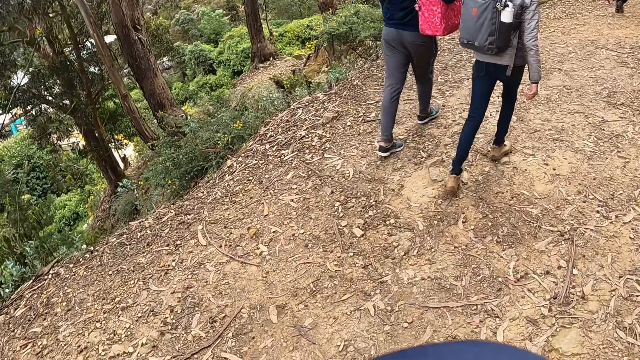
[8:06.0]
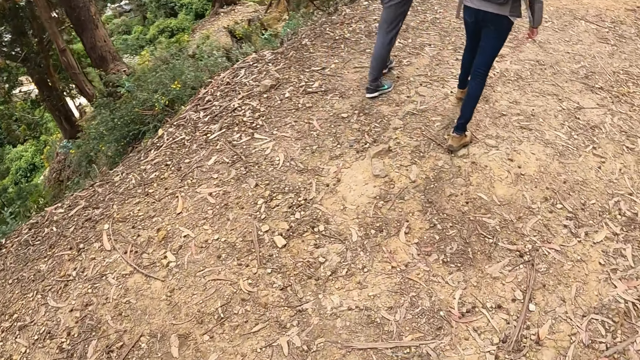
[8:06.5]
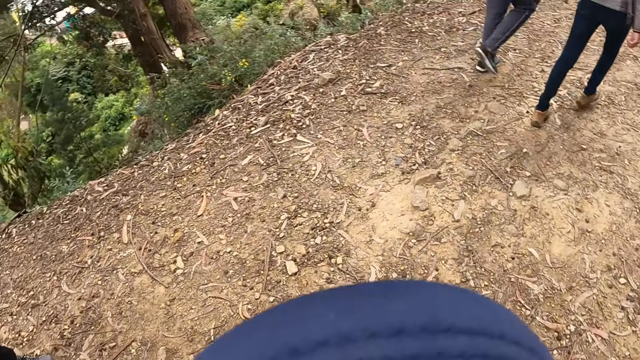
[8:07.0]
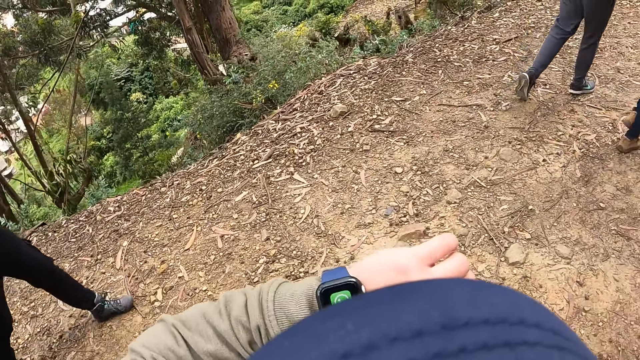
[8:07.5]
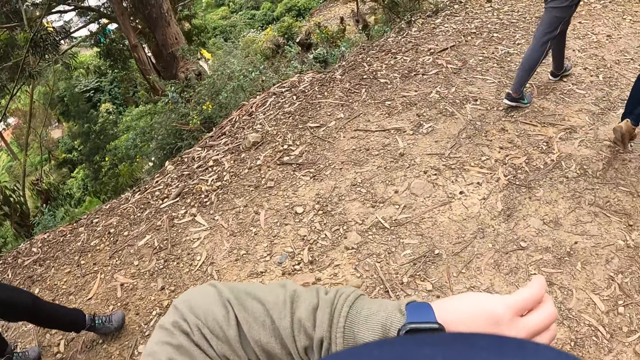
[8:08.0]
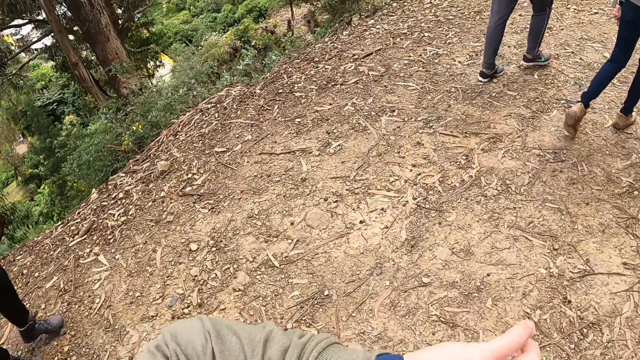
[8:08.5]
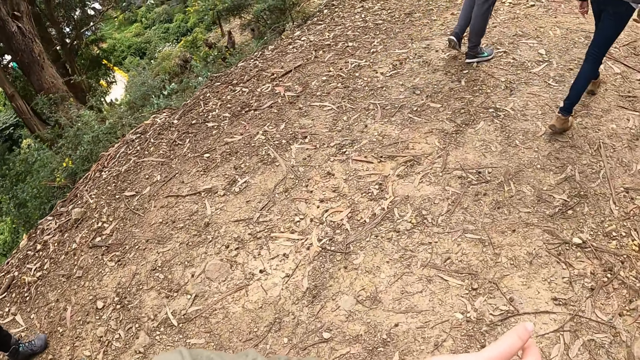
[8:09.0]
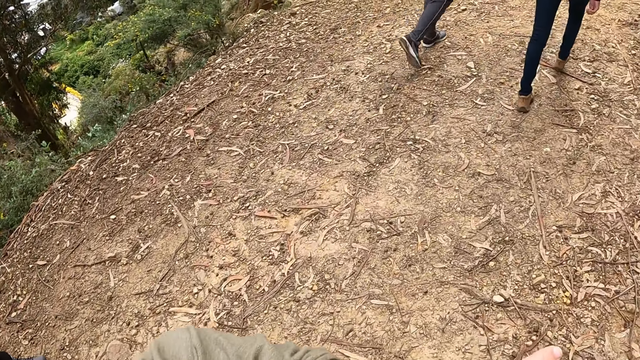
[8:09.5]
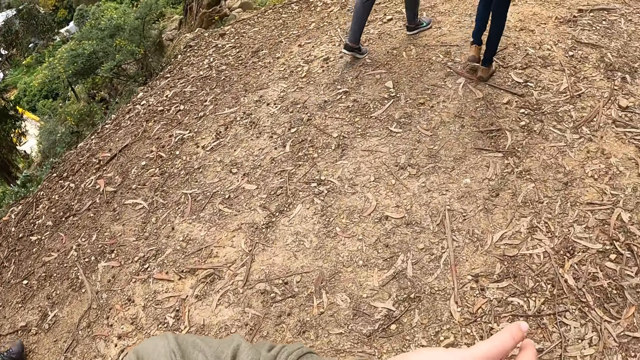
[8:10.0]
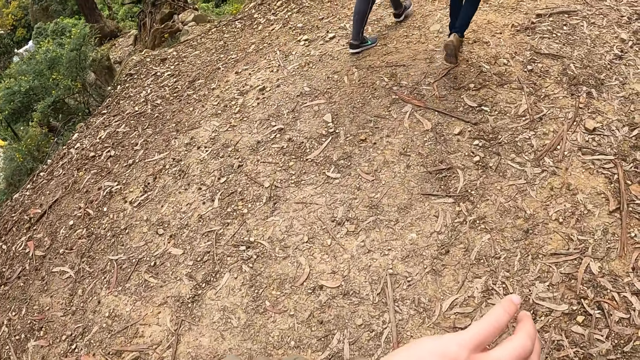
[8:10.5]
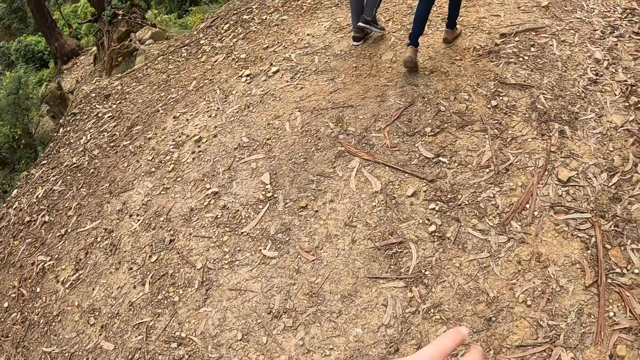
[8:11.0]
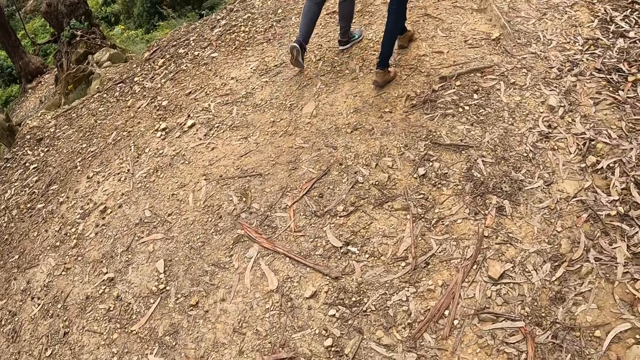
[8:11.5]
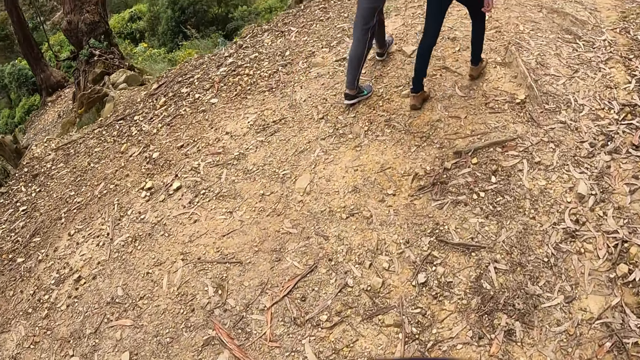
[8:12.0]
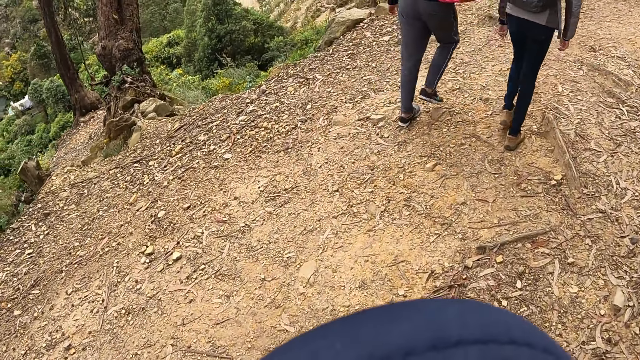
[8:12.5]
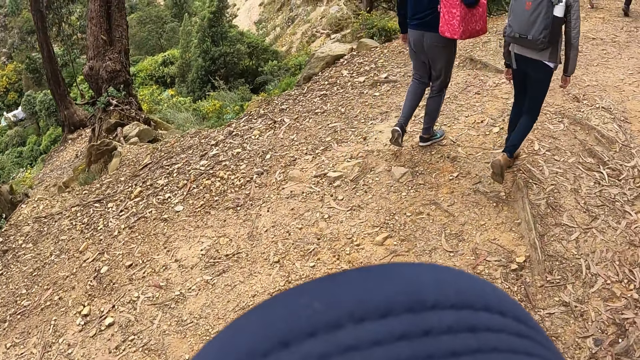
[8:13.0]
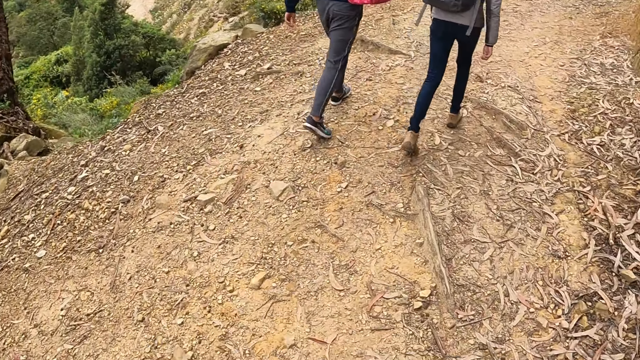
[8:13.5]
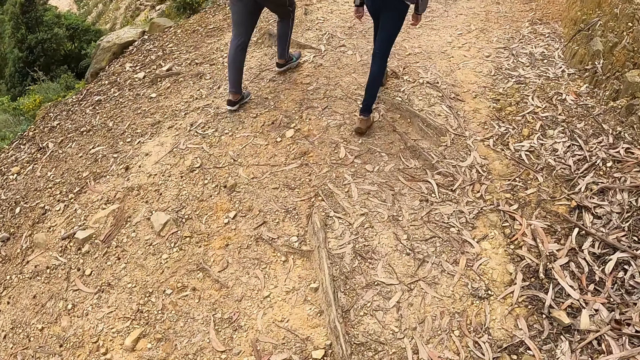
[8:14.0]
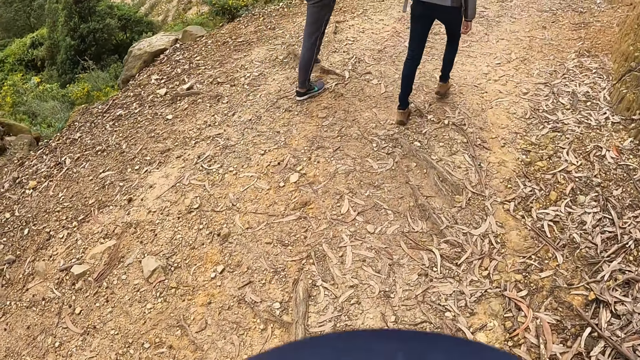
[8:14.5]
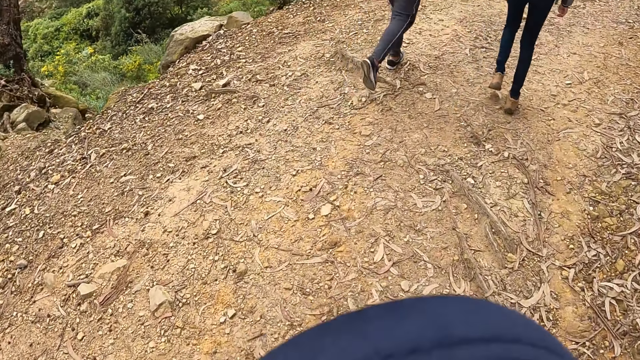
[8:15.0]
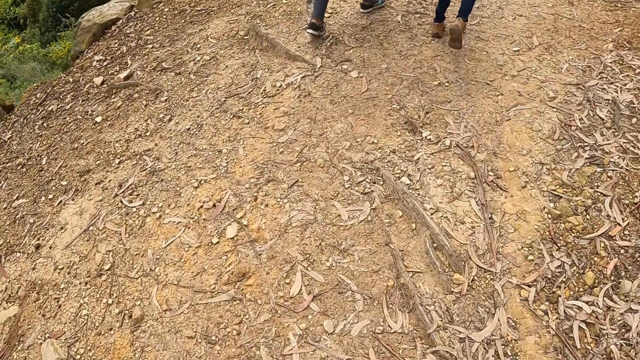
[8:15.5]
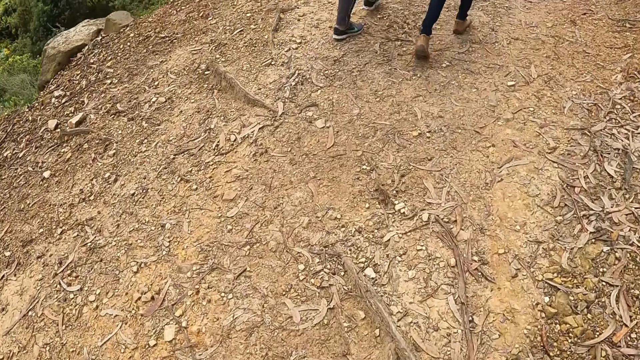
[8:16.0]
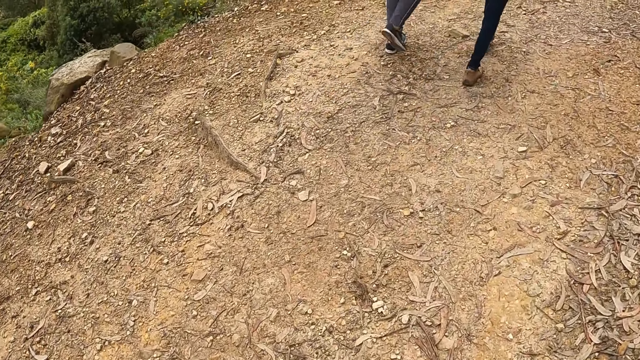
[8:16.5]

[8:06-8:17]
The camera wearer looks at the wristwatch. They look around.

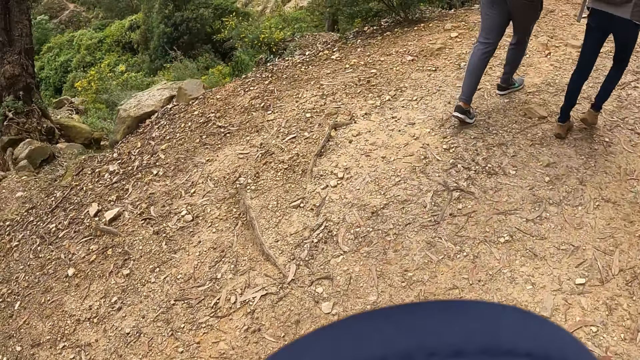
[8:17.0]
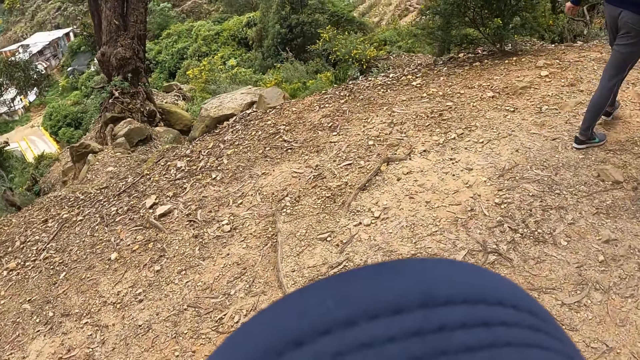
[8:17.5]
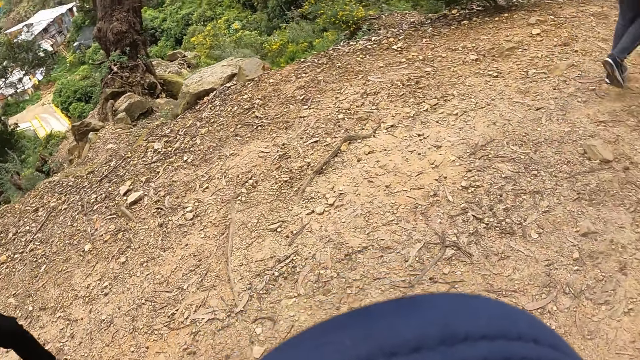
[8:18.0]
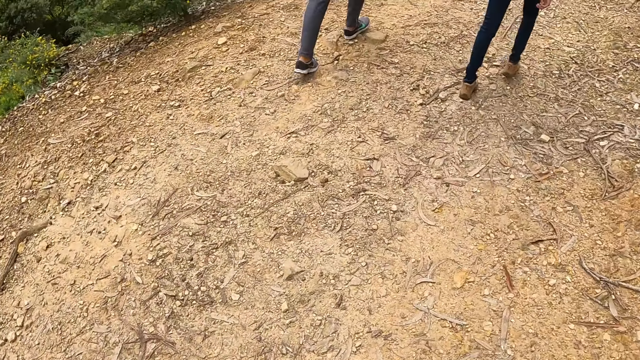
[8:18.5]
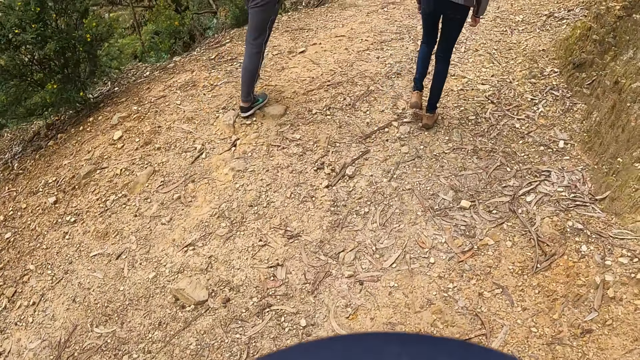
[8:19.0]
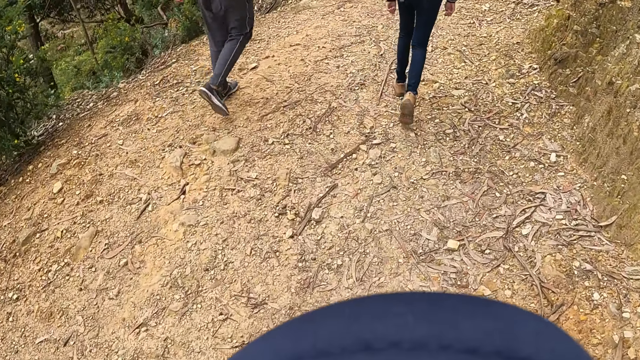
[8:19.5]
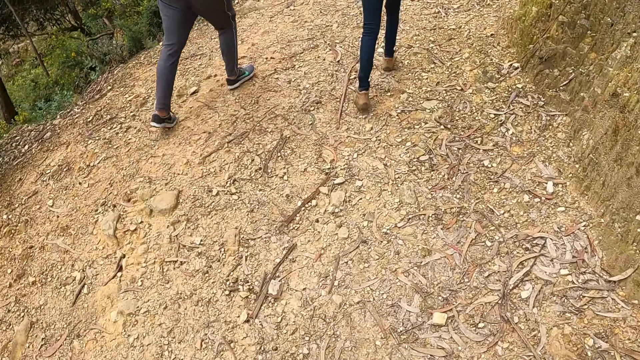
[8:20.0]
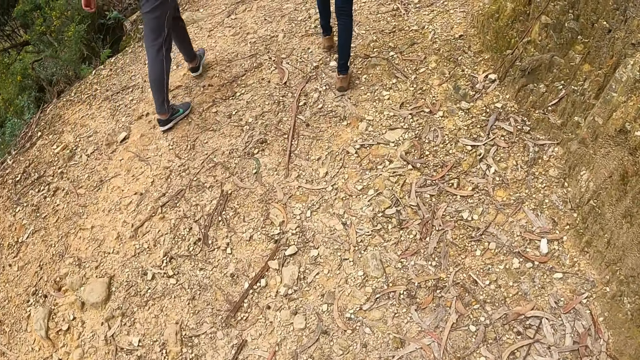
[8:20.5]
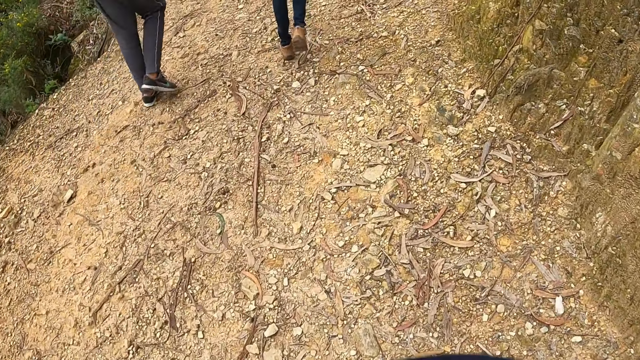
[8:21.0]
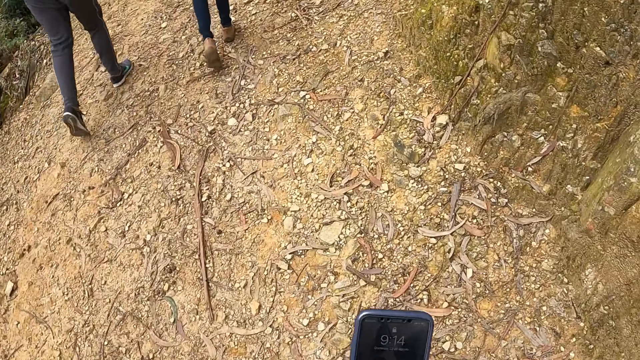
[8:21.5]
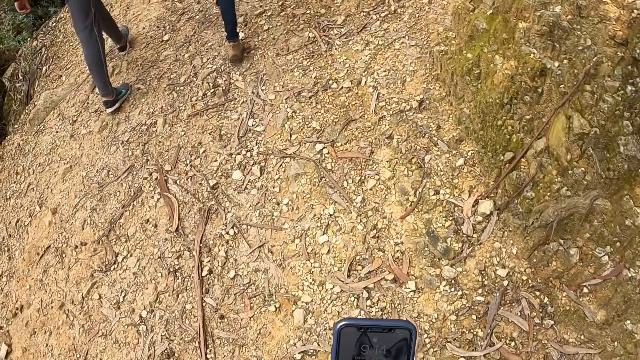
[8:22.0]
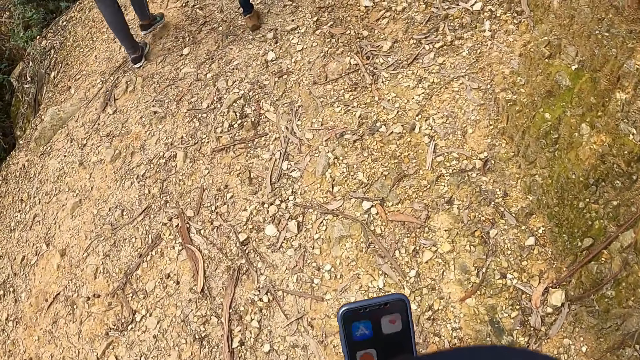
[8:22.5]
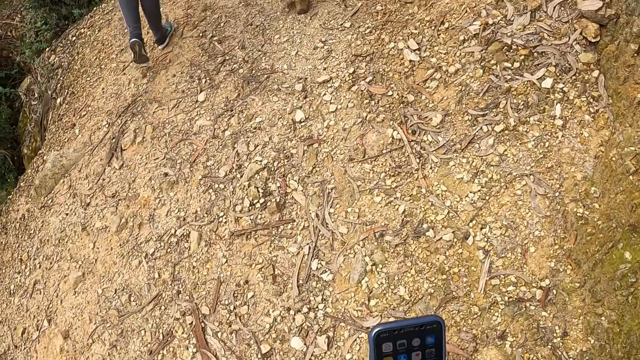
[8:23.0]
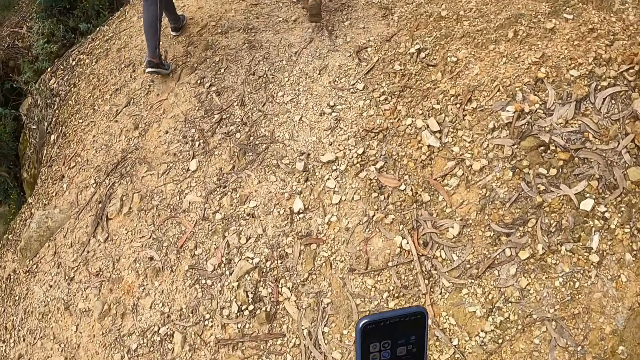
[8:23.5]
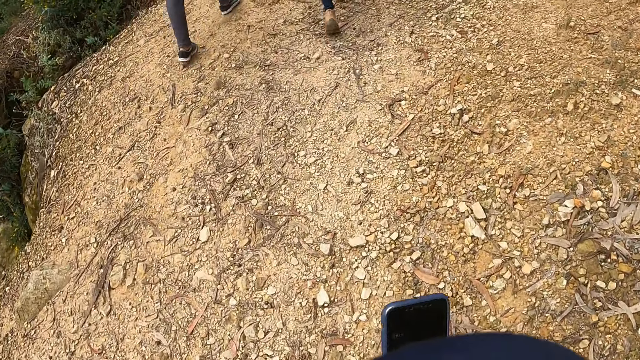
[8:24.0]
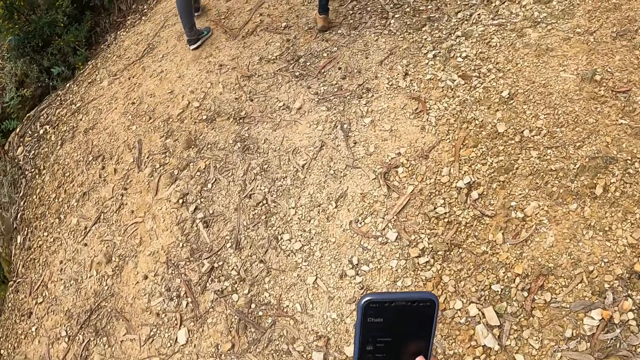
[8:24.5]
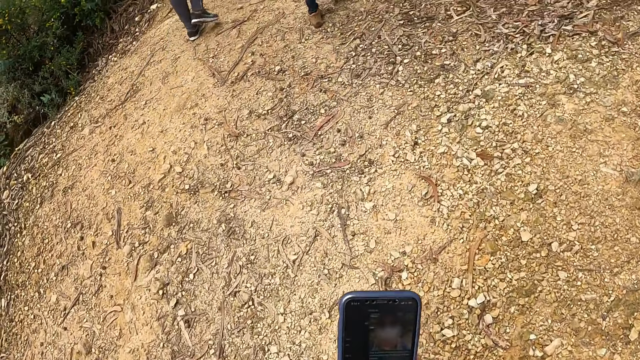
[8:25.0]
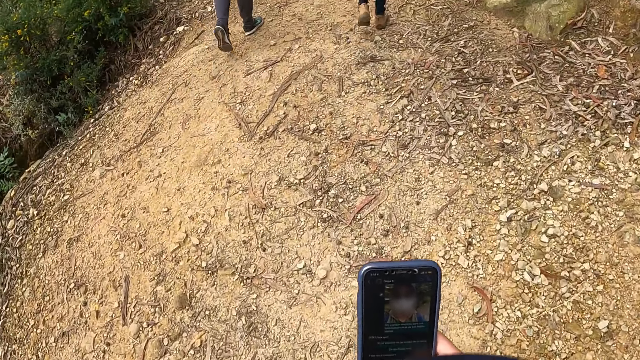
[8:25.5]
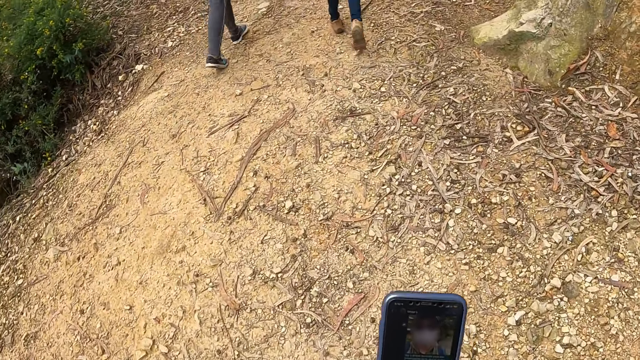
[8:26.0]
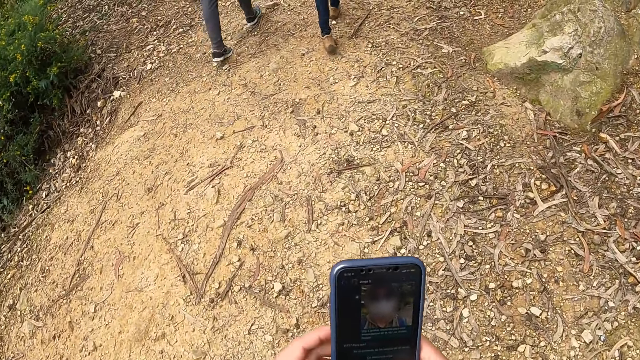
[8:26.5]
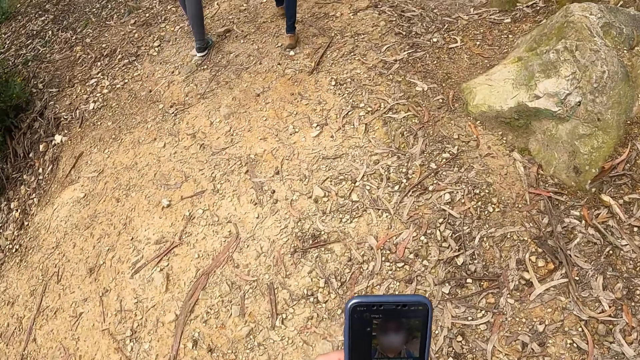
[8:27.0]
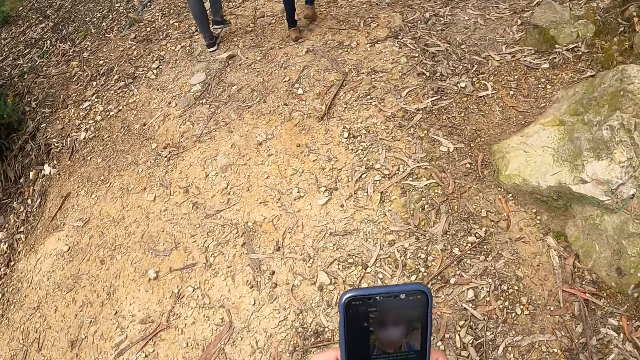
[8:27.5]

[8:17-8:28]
The camera wearer uses the phone. They hold the phone with both hands.
